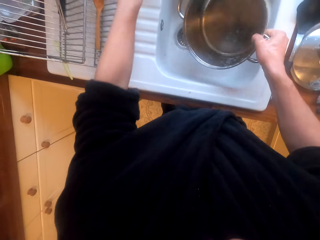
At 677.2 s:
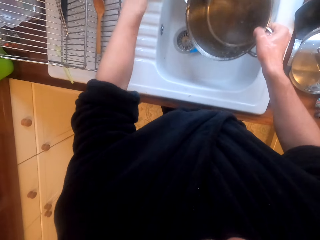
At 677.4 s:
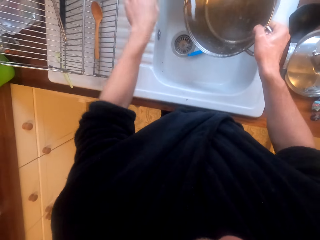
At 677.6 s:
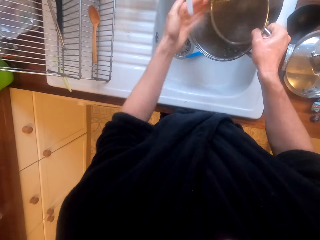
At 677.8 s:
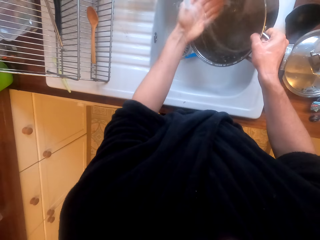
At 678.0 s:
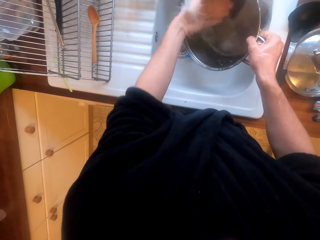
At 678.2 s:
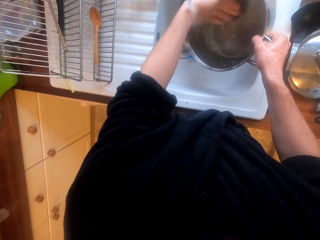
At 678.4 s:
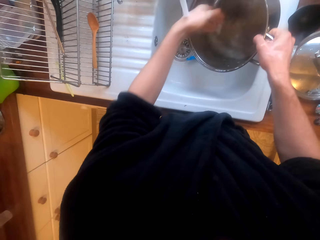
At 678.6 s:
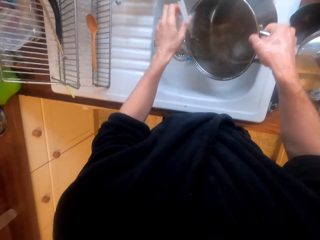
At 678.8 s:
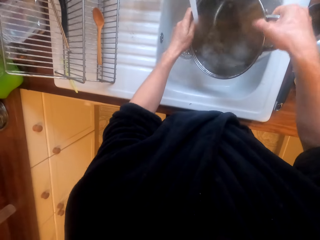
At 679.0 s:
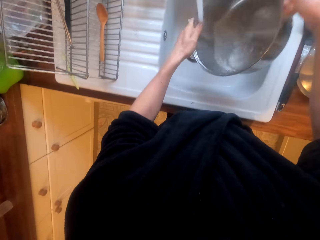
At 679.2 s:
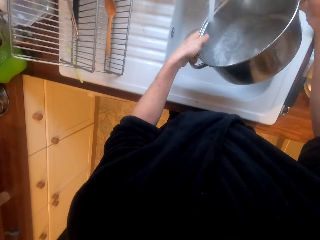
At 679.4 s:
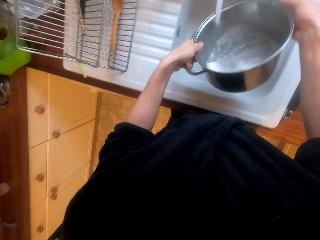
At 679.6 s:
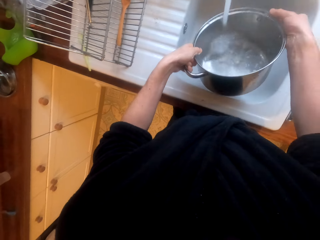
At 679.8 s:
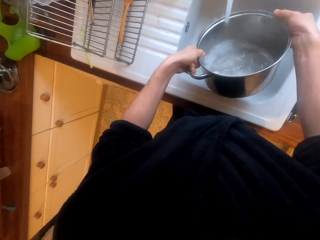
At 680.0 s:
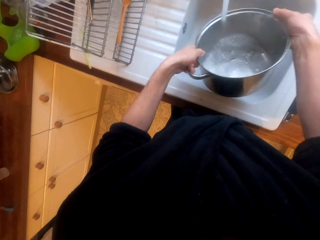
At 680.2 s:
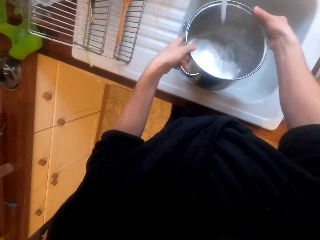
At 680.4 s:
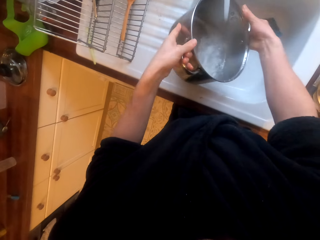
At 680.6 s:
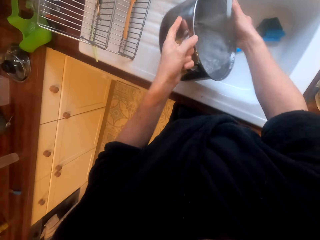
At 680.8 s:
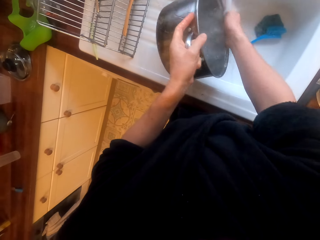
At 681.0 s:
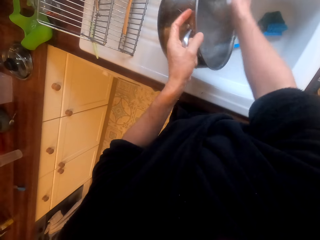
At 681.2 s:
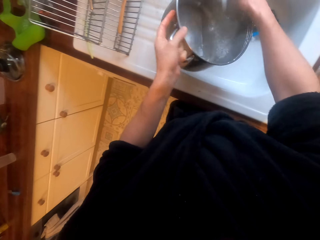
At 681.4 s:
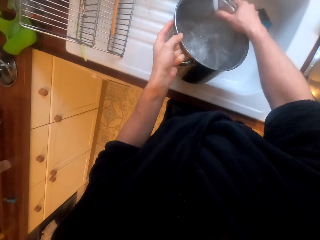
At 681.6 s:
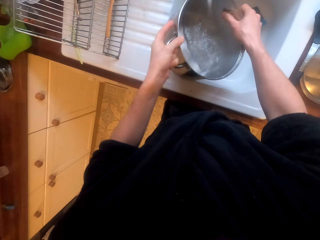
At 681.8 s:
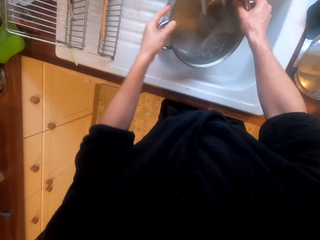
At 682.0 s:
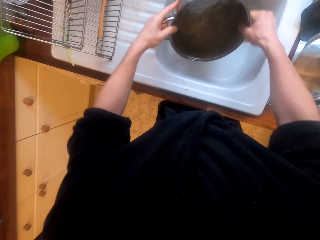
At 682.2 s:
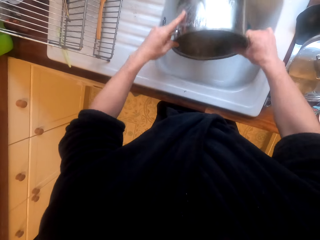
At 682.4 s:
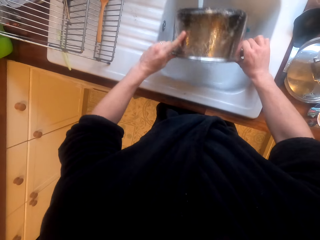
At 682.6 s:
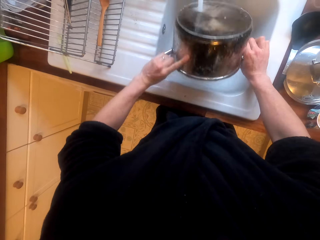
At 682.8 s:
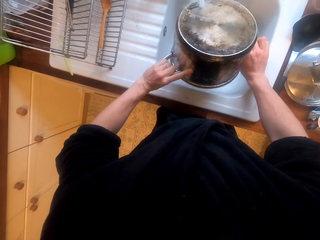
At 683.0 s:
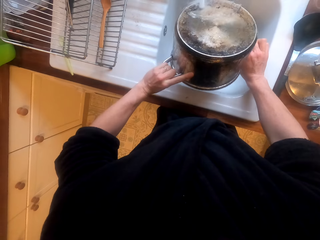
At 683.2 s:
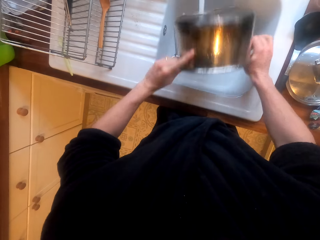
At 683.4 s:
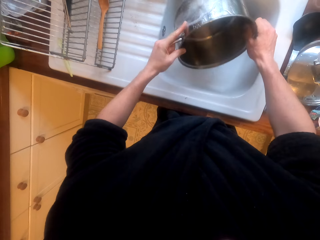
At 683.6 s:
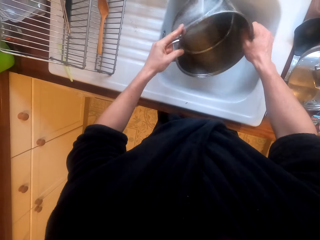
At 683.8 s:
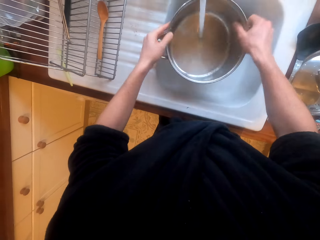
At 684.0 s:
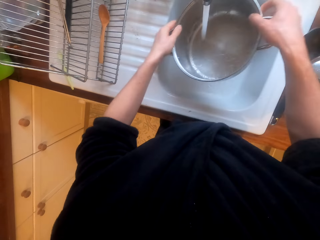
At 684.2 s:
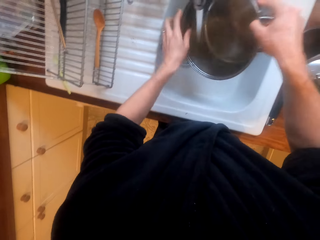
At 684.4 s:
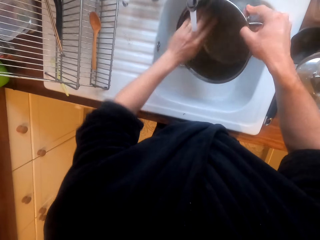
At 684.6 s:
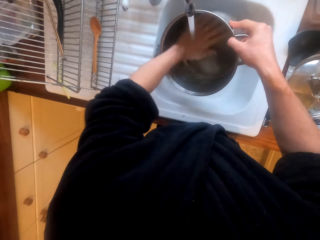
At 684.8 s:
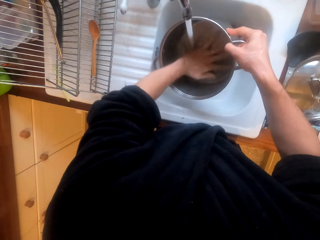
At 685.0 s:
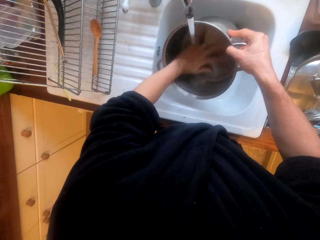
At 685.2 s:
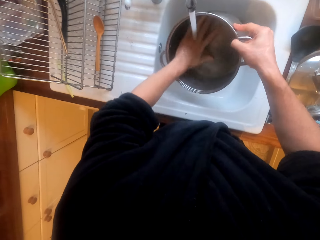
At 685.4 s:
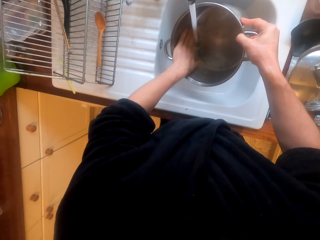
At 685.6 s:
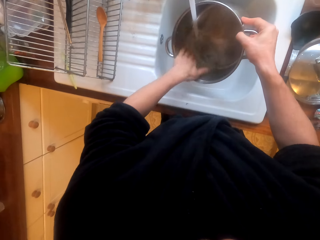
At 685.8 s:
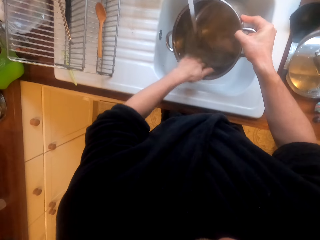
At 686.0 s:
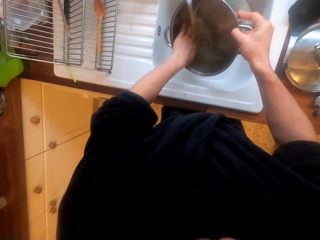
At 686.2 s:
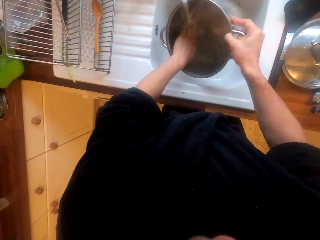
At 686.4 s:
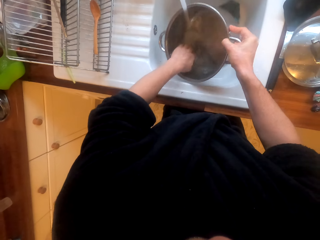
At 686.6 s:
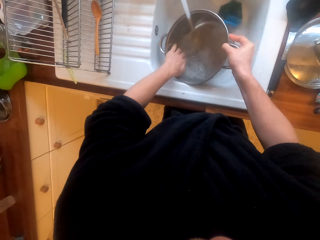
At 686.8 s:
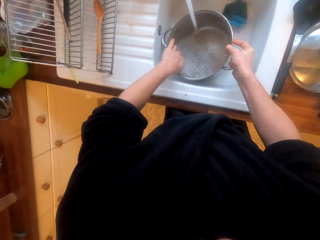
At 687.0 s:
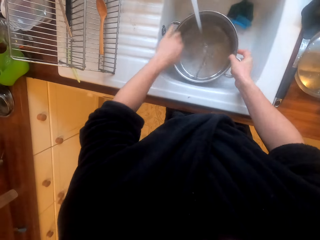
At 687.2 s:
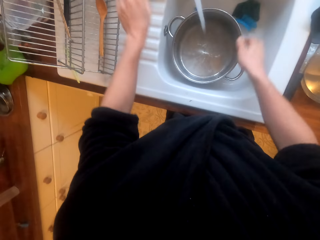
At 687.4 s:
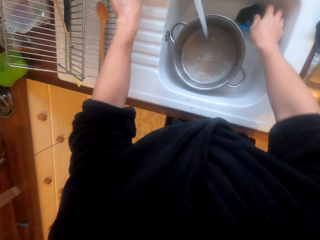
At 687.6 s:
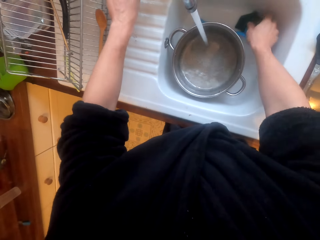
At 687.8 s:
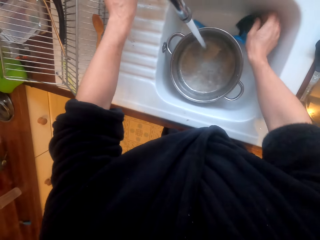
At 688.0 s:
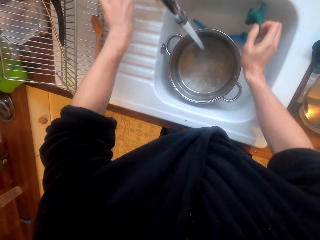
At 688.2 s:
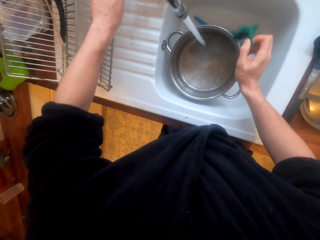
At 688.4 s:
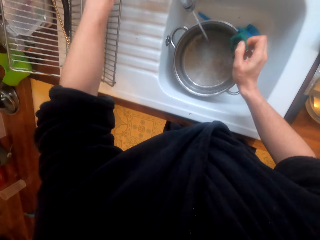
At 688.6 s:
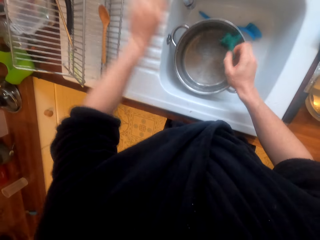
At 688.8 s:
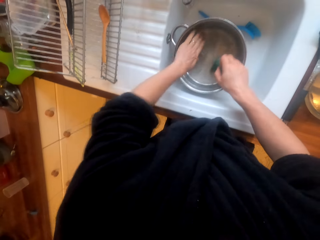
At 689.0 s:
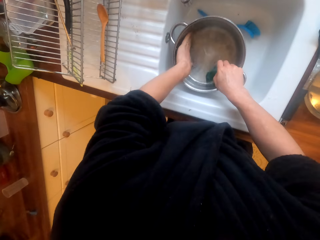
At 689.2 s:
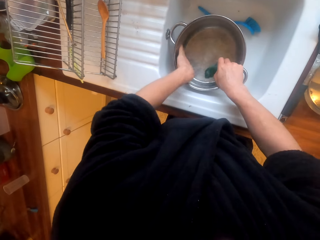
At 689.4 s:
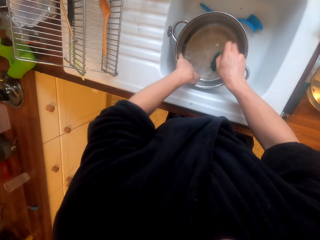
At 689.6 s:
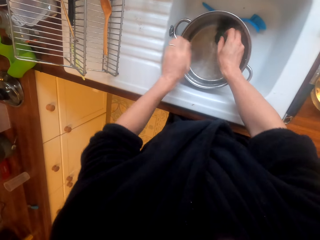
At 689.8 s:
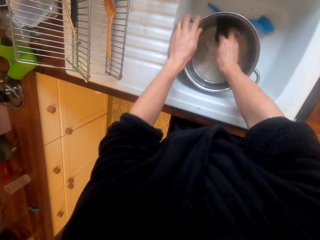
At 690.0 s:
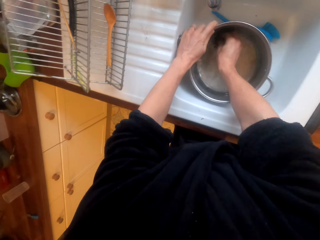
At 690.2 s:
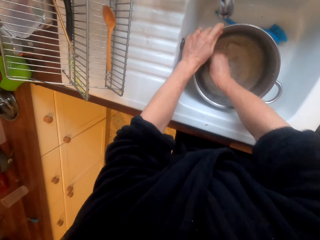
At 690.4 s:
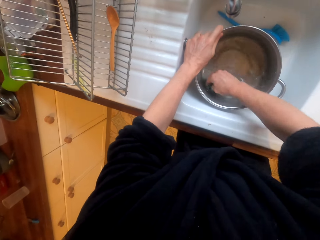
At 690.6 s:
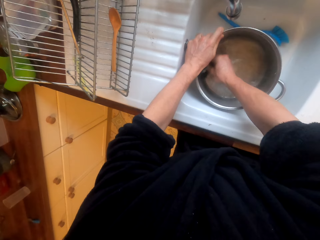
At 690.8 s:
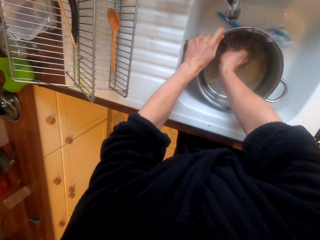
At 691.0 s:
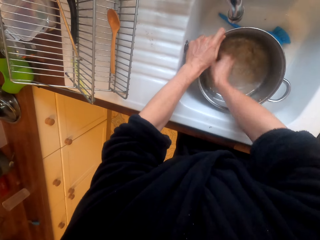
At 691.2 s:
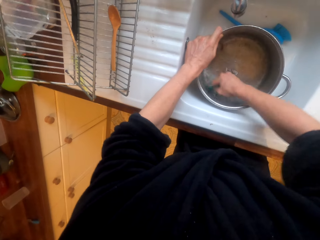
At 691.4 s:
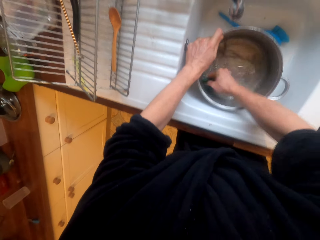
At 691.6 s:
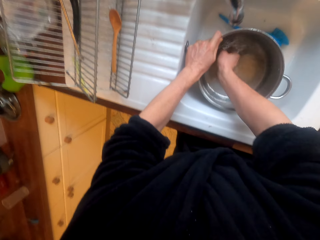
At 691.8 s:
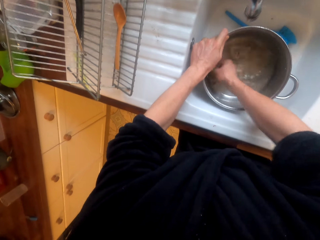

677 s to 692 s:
The camera wearer turns the tap on. They rinse the pot with water. They put the pot in the sink. They turn off the tap. They scrub the pot with the synthetic steel wool.

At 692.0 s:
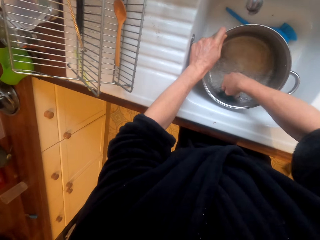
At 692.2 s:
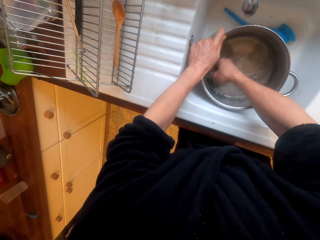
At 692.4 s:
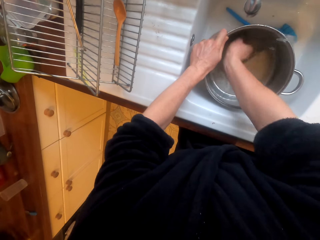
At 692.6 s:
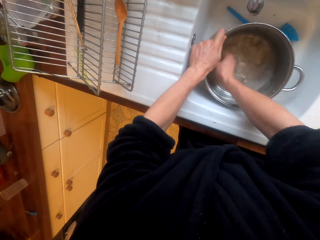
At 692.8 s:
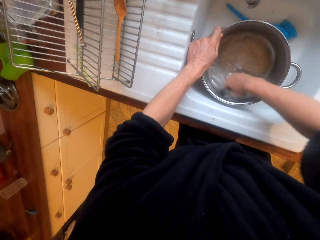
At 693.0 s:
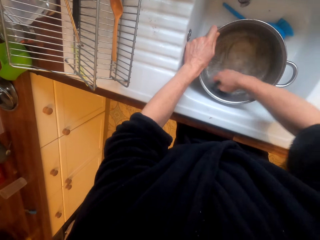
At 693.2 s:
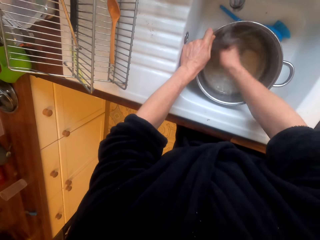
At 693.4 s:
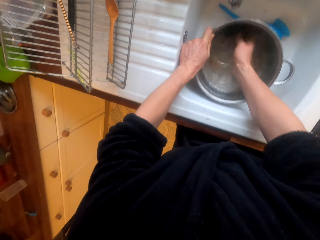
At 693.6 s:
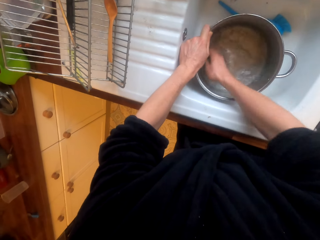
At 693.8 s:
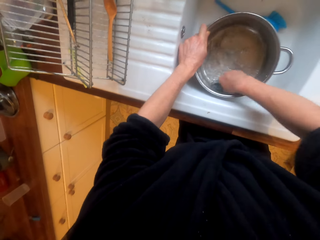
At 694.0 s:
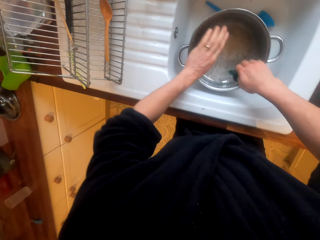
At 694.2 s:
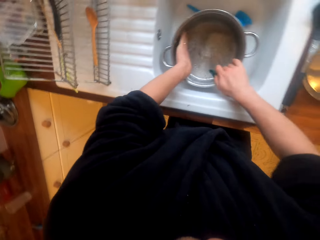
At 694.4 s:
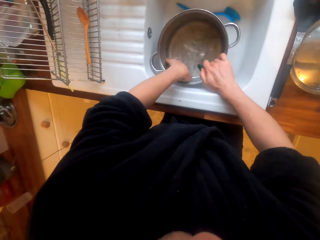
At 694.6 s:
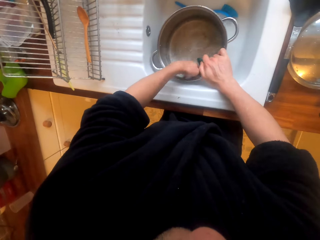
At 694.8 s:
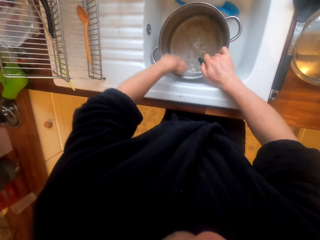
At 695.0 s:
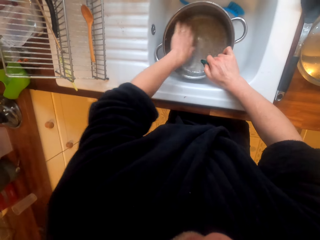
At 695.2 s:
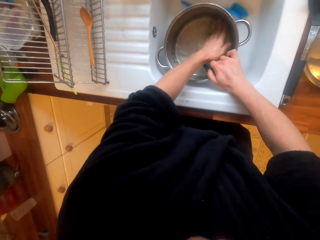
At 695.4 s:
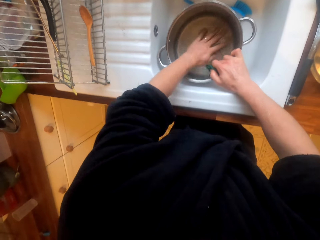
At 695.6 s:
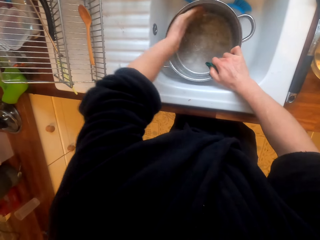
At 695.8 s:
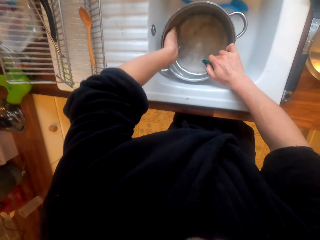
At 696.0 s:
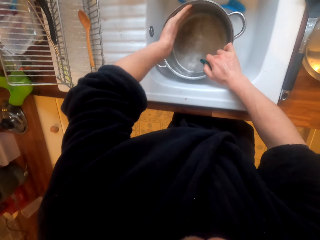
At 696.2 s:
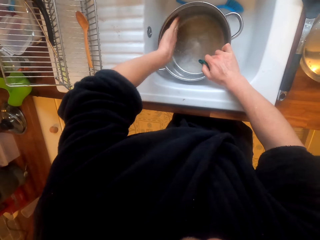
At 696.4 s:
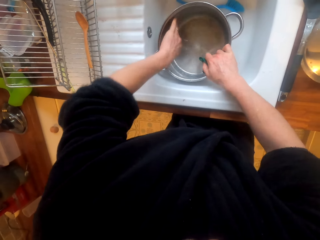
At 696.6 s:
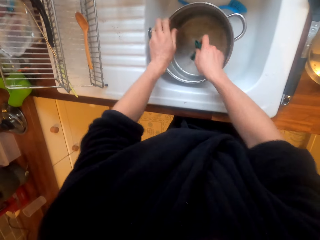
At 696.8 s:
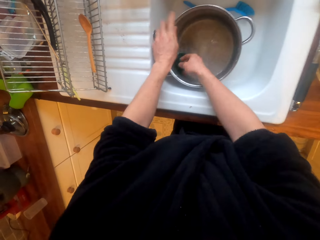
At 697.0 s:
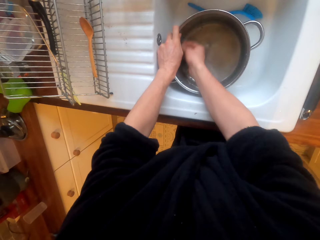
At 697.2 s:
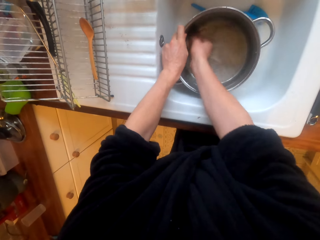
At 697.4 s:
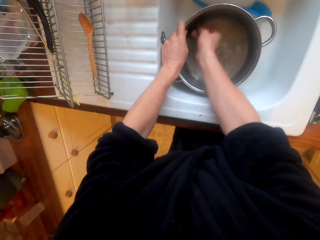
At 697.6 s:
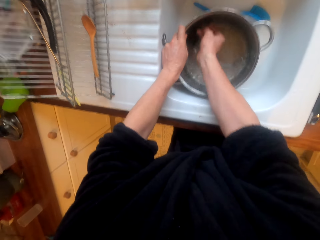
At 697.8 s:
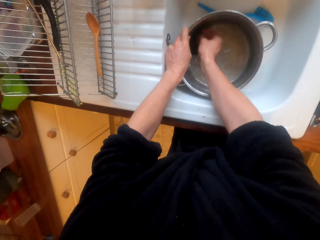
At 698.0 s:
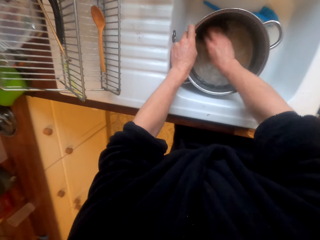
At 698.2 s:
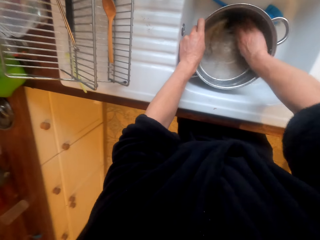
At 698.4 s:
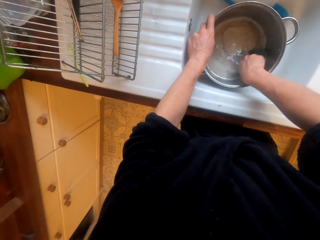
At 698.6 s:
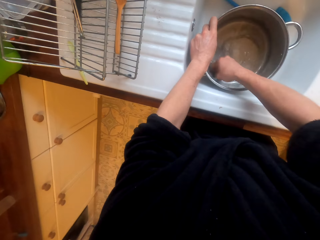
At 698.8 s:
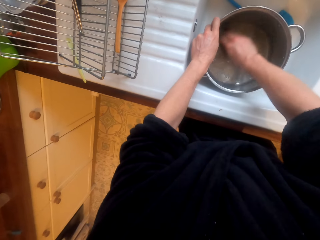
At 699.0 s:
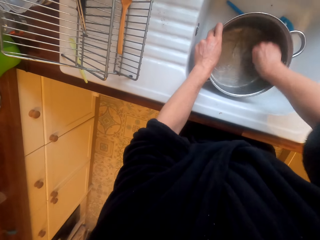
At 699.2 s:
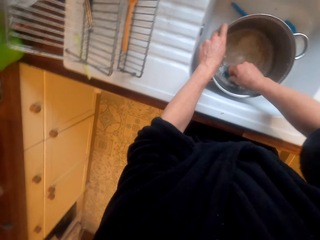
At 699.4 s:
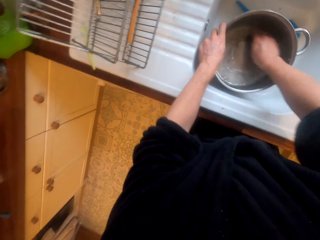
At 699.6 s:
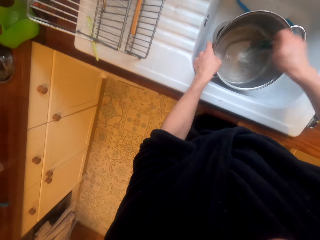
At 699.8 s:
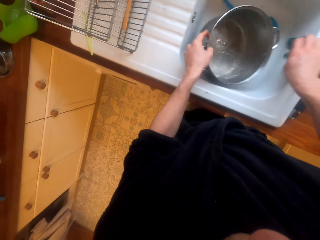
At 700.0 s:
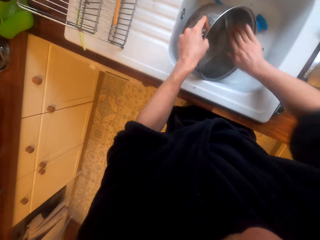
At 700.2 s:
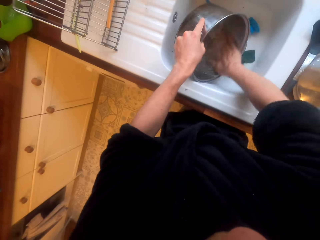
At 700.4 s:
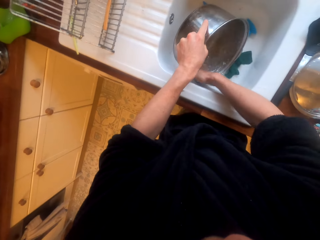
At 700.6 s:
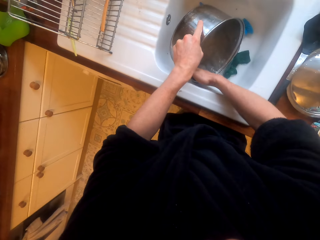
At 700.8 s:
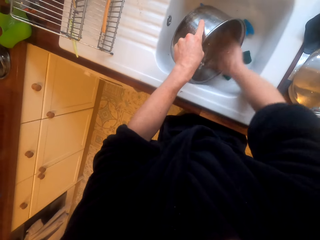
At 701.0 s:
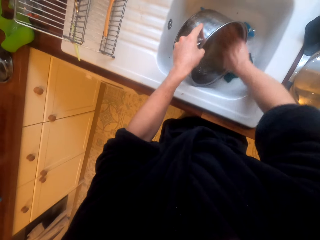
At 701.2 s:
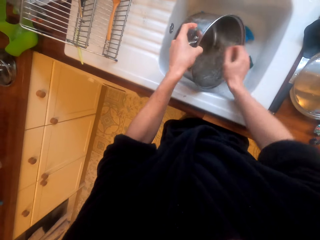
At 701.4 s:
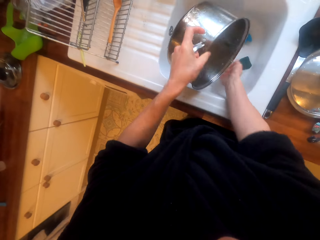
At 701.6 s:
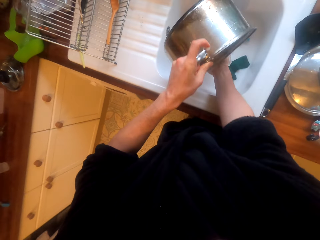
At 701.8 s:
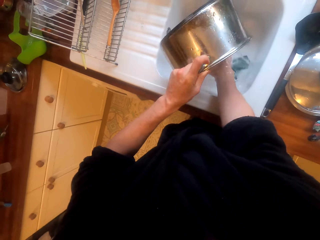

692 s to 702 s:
The camera wearer pours the water from the pot in the sink.
